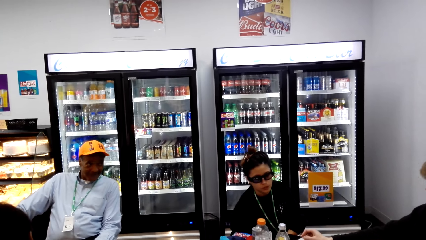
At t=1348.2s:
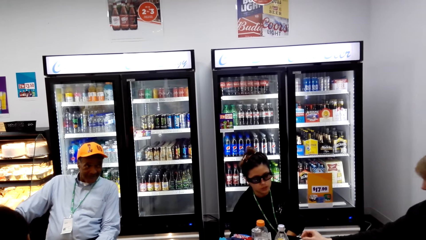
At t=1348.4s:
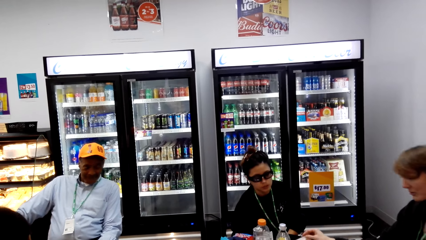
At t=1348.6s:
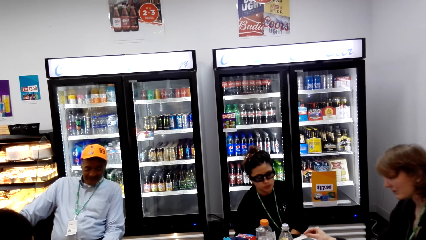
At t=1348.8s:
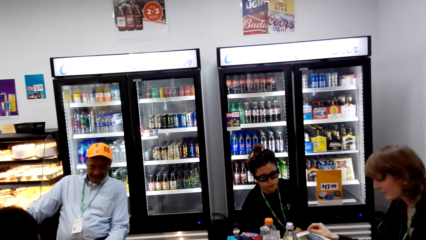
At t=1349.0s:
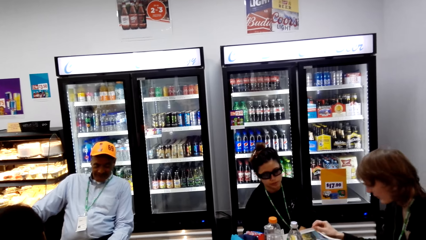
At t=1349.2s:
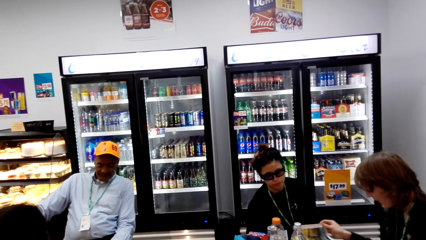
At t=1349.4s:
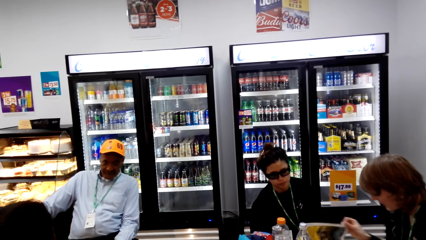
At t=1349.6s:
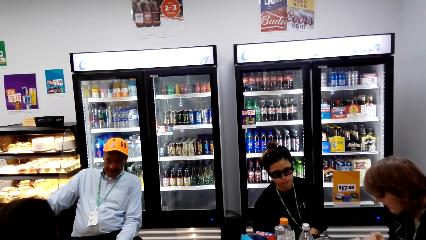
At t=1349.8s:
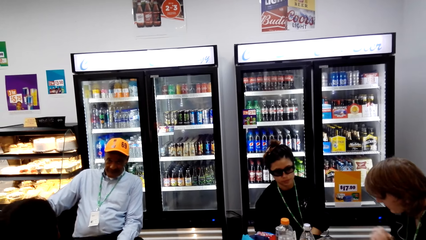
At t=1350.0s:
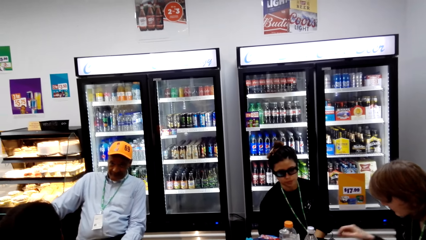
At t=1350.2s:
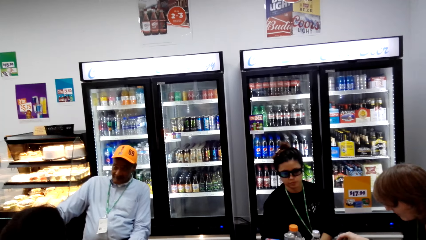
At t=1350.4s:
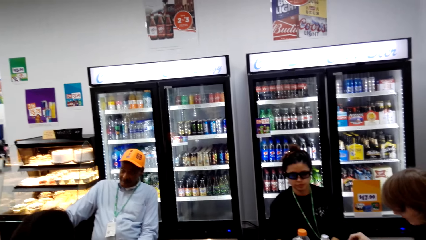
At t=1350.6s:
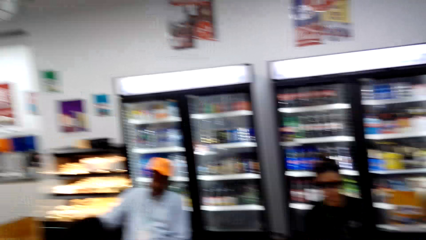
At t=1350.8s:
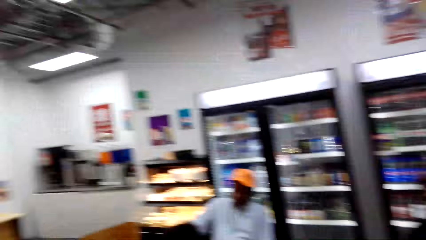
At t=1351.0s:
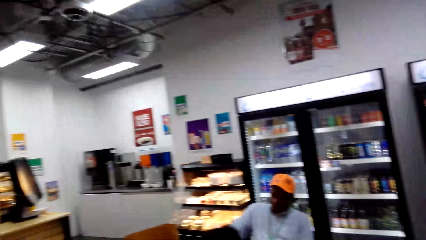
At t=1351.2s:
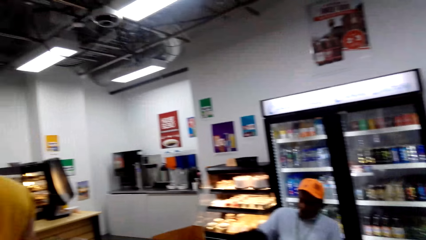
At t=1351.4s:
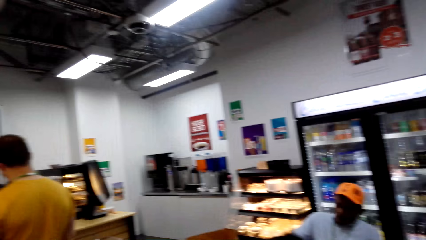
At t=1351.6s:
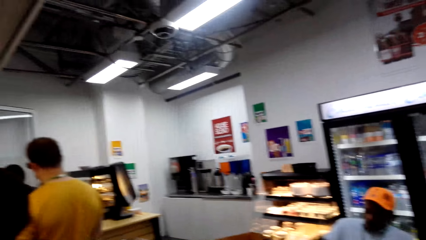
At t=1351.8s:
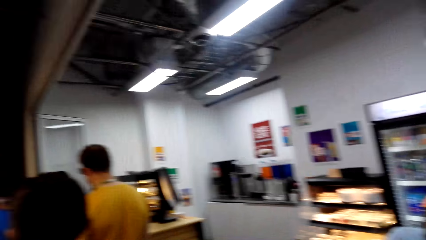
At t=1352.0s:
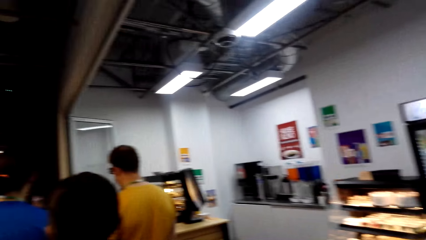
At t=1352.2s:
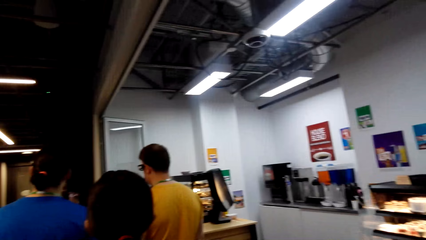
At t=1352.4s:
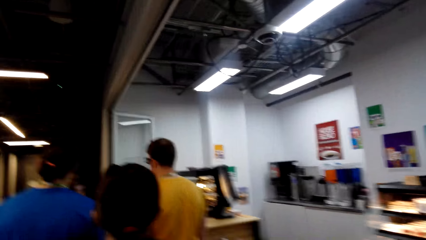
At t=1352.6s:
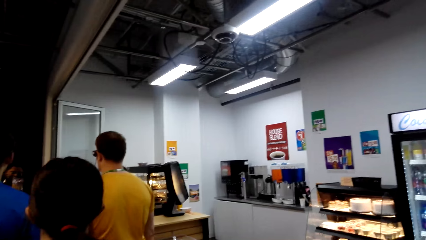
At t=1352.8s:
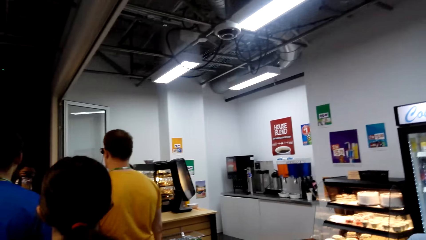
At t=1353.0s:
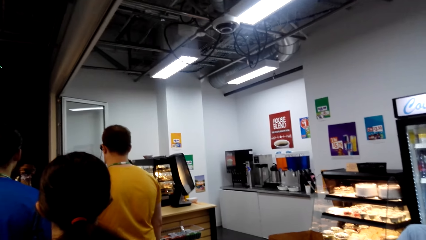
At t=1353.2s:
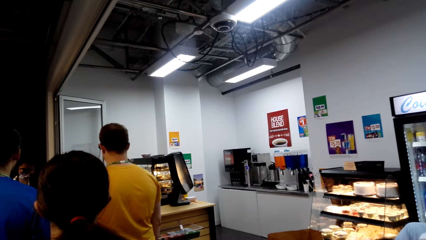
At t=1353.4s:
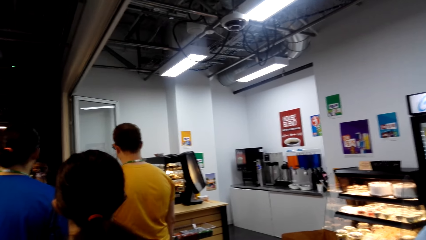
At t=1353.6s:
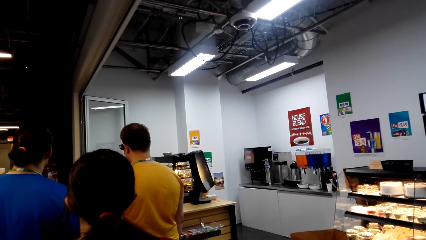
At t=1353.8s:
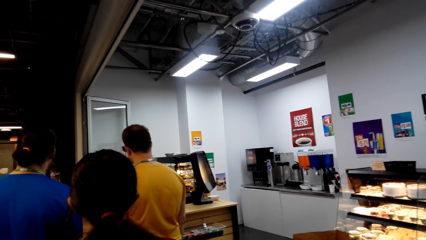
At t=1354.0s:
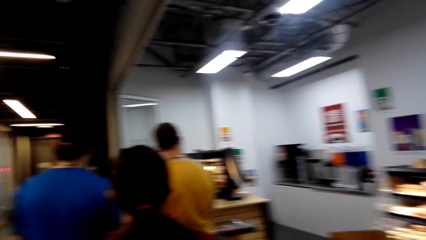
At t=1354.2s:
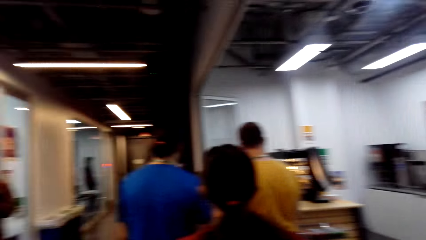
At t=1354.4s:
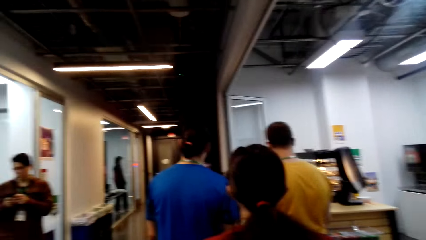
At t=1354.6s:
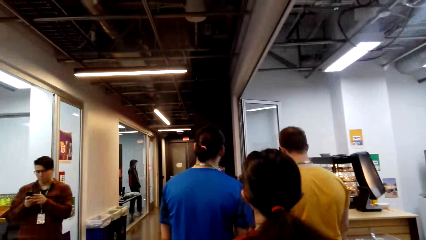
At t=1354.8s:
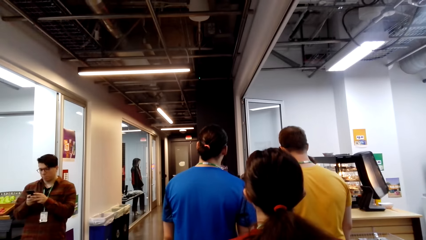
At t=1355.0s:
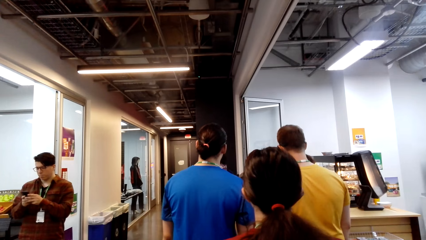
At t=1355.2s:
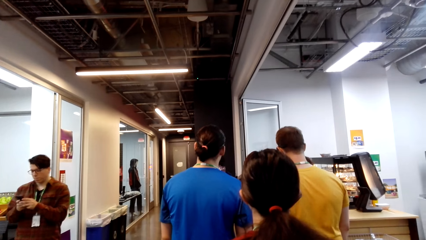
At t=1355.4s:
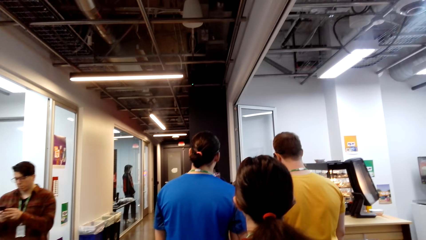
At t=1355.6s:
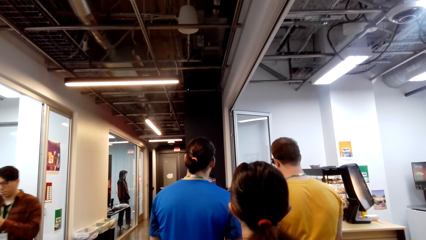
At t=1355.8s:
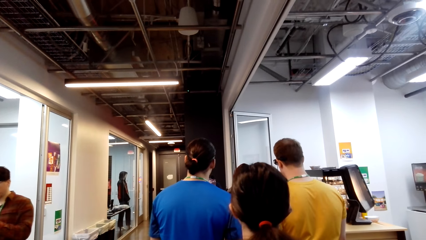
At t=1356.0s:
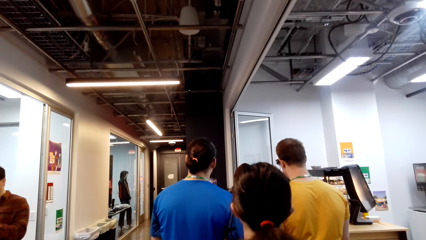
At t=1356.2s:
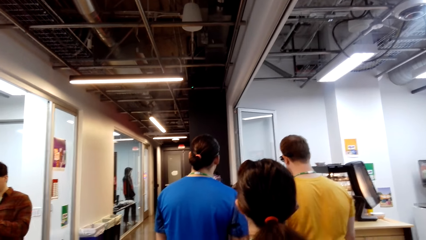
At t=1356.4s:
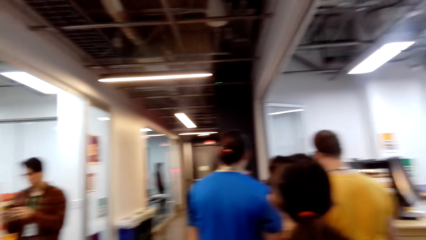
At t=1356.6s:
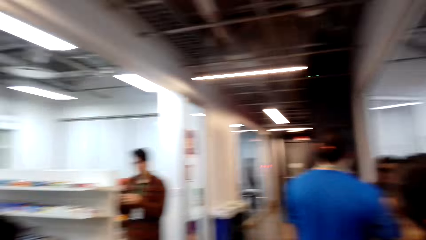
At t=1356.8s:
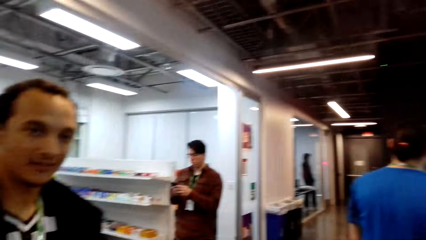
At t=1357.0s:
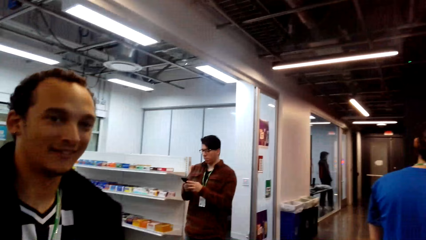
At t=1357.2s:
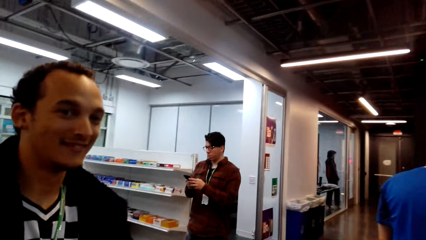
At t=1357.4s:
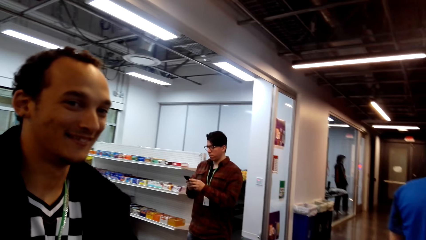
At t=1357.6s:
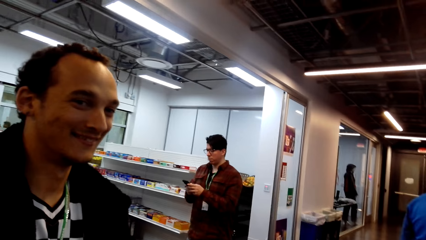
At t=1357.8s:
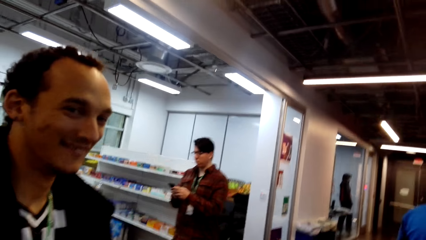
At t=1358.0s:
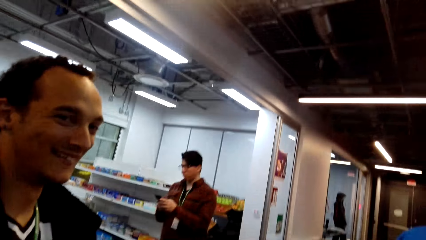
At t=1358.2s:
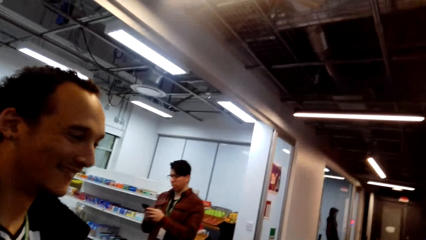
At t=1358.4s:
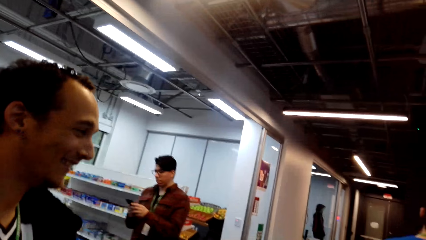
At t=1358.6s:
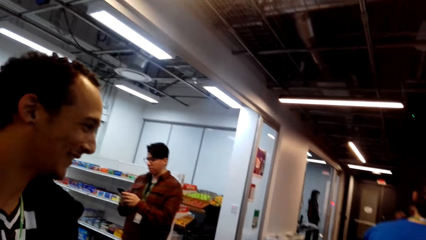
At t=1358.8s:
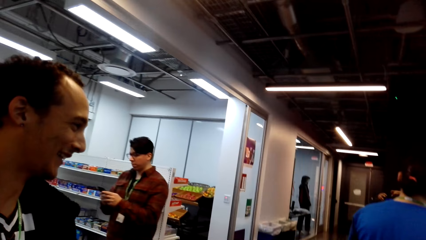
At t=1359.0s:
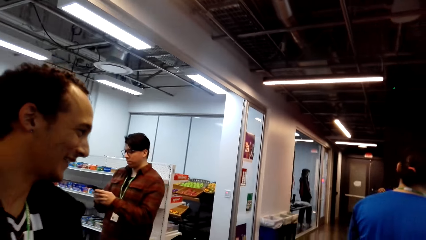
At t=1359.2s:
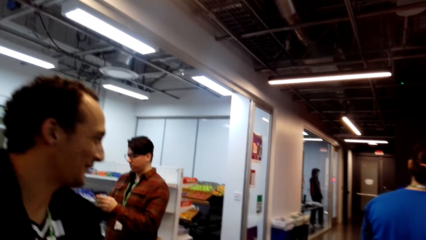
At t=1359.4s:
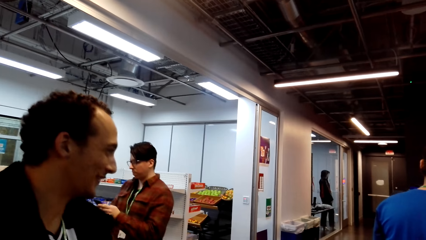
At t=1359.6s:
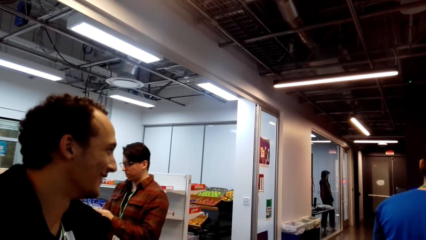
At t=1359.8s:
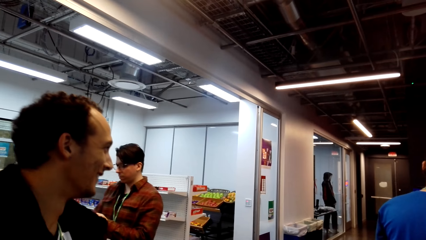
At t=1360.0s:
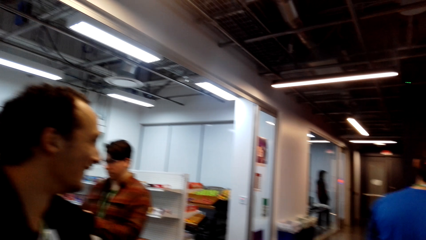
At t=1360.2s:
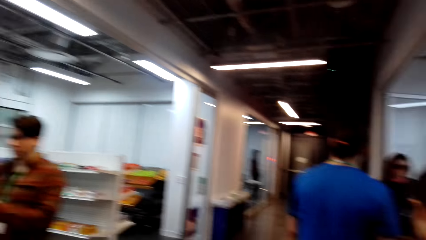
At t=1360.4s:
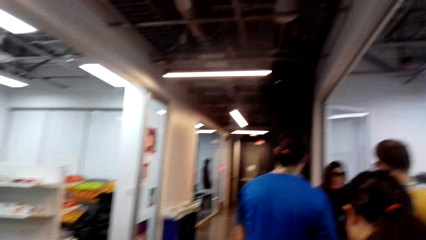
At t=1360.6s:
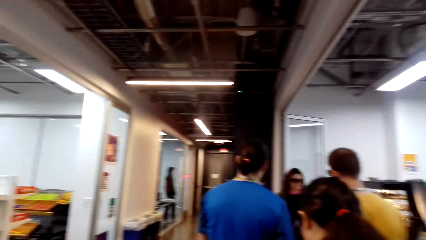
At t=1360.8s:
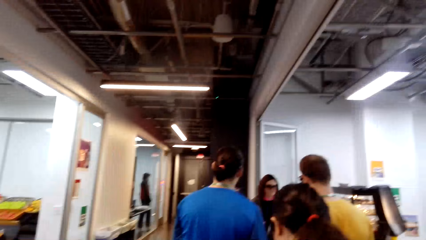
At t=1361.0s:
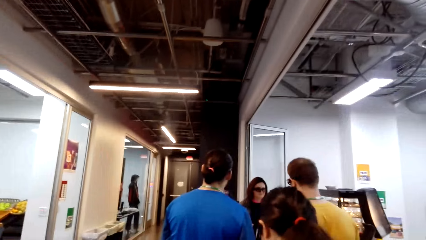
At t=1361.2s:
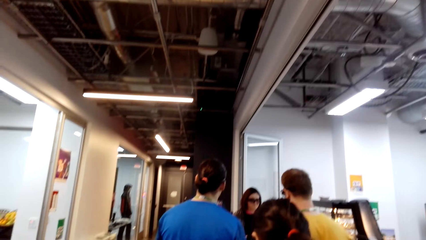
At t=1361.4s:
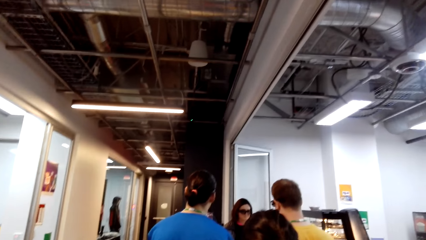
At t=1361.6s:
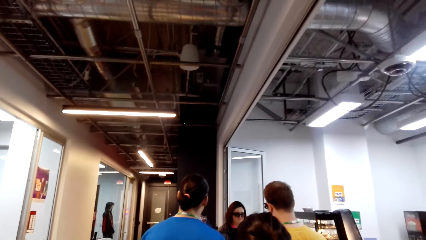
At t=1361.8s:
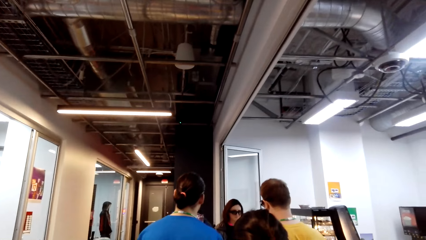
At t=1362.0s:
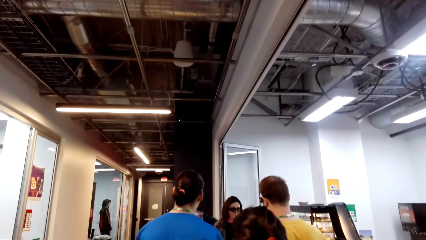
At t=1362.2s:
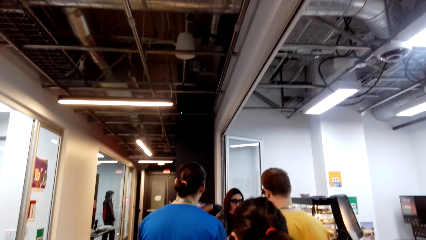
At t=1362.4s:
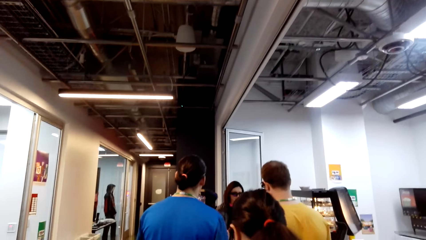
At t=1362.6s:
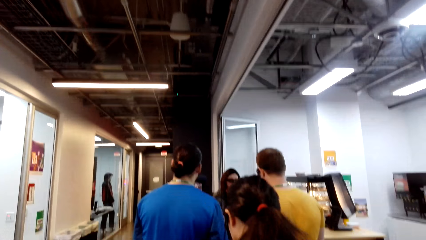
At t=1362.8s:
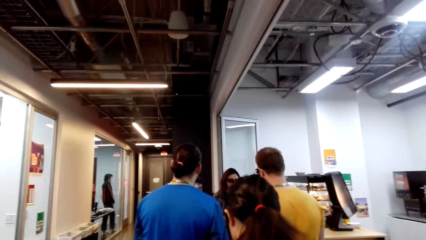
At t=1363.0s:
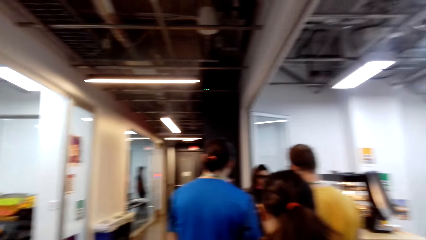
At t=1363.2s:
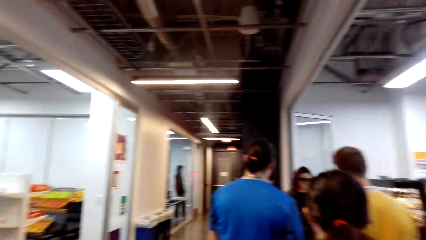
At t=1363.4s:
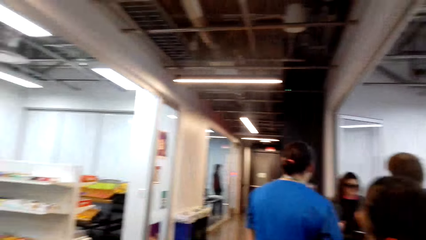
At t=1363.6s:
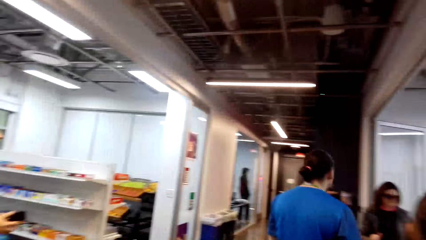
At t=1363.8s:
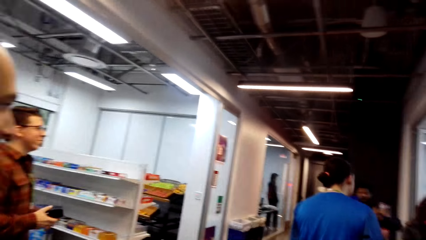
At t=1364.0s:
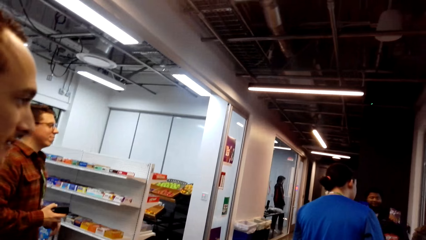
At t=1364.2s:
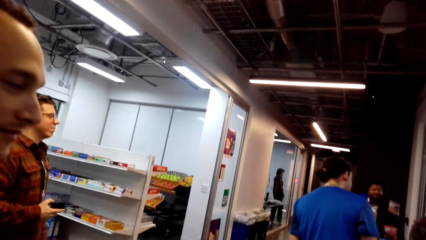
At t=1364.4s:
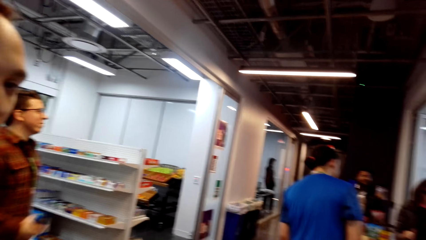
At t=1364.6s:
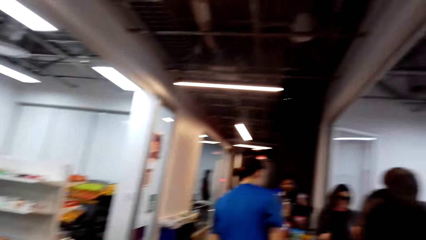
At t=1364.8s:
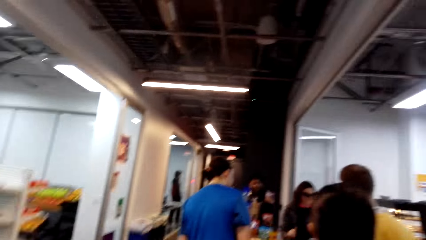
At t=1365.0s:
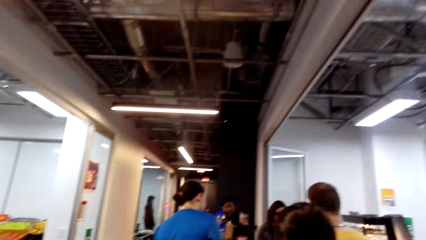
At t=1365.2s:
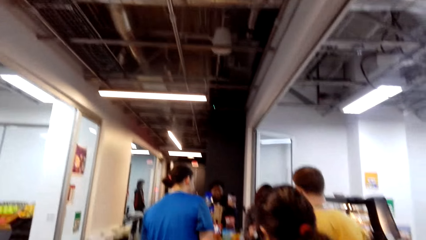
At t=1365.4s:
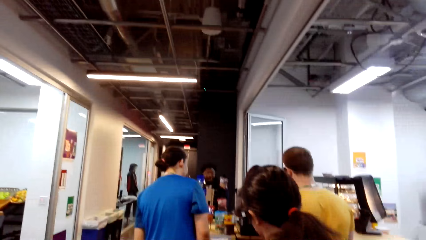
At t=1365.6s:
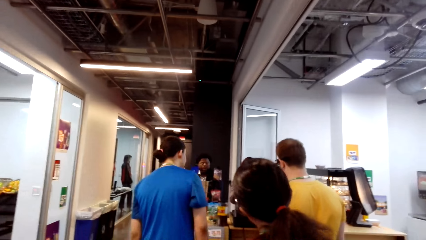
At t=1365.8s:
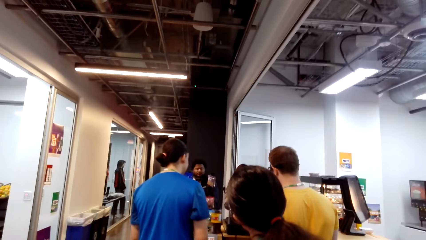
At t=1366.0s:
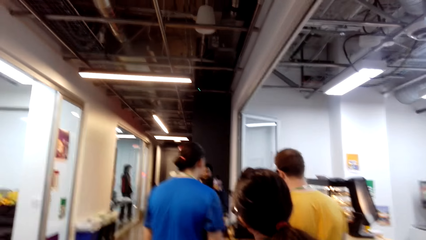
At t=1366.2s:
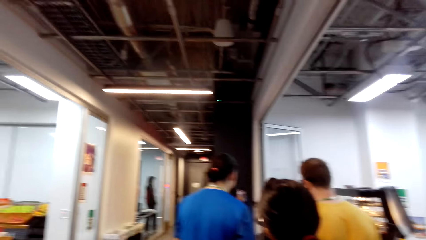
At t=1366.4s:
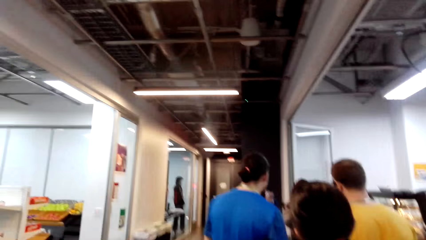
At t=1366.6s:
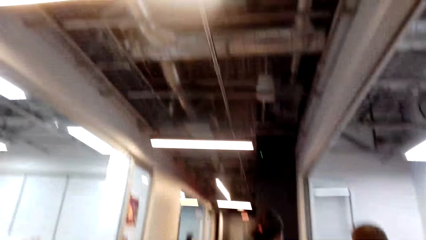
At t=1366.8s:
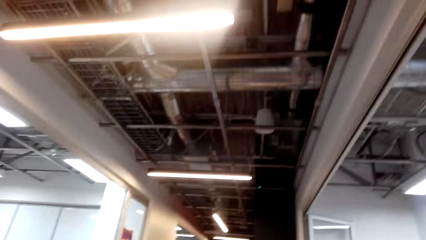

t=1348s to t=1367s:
The camera wearer interacts with a man. They look around. They converse with the man.
